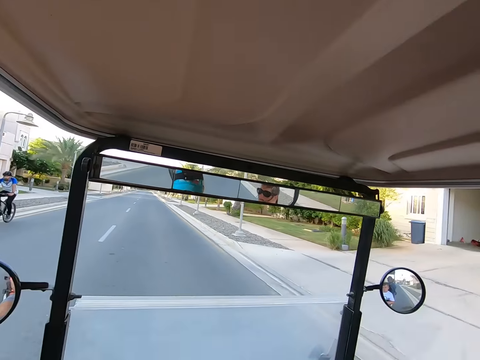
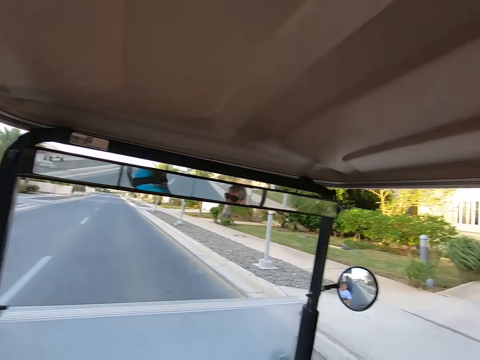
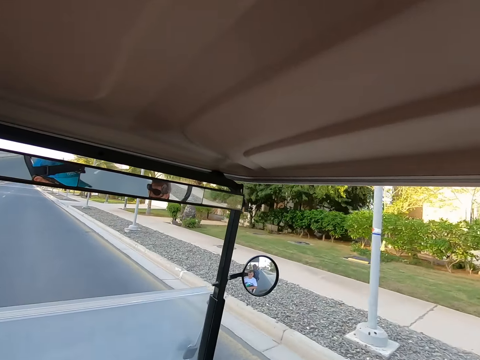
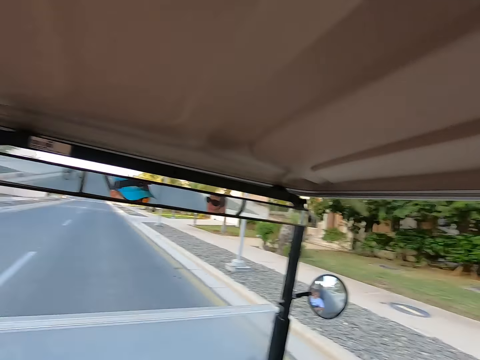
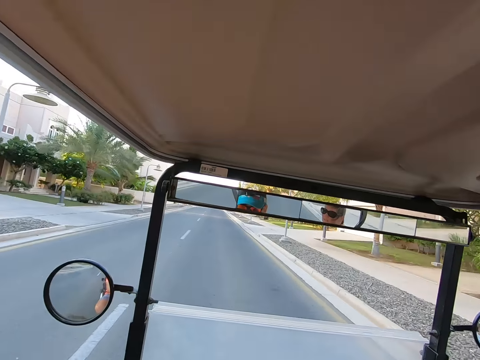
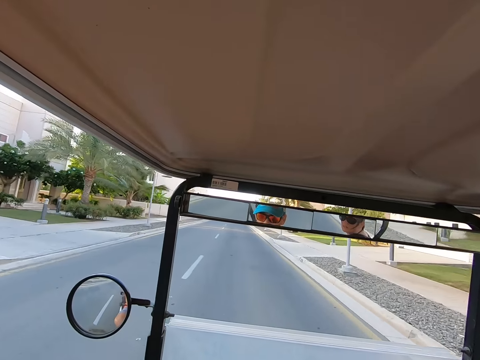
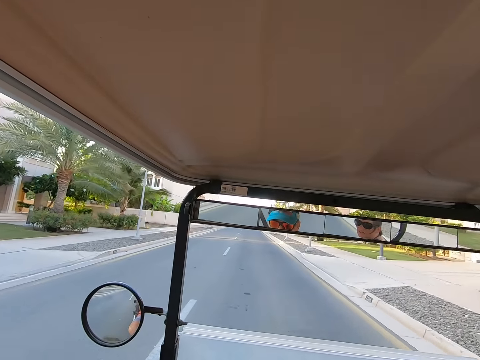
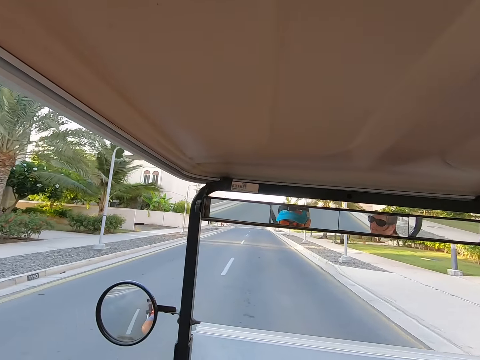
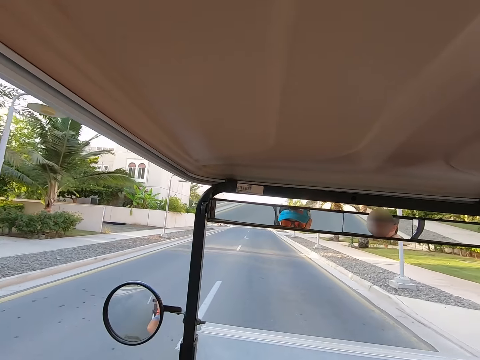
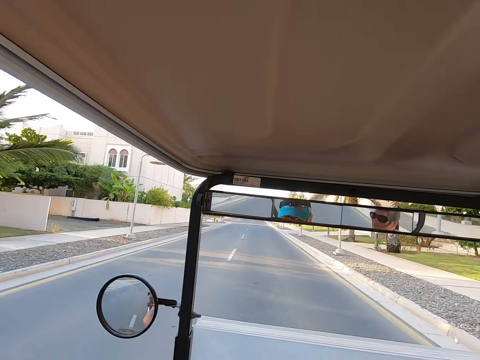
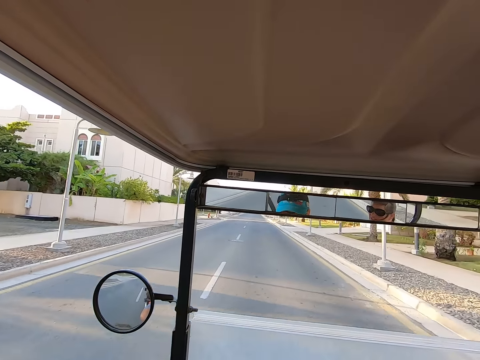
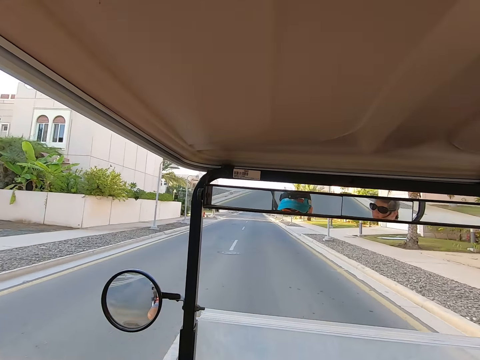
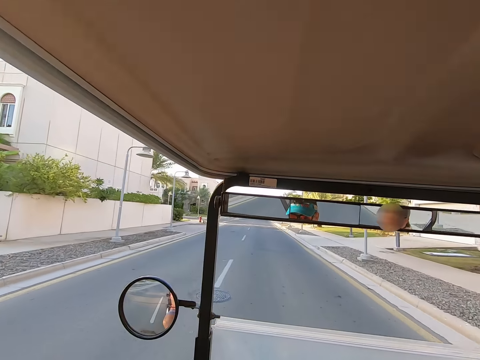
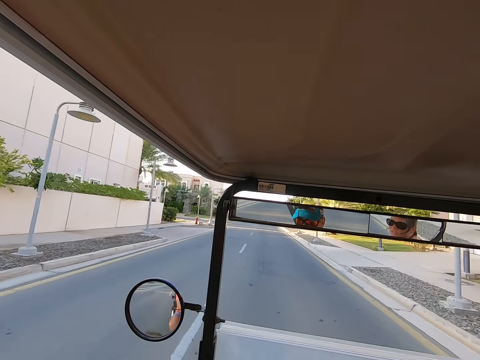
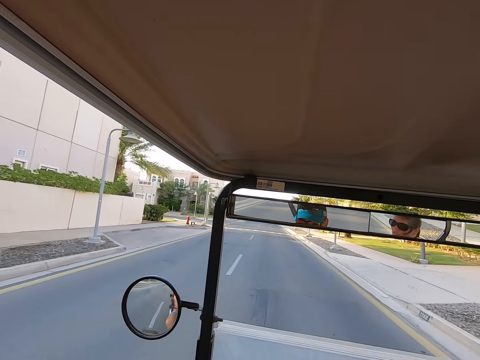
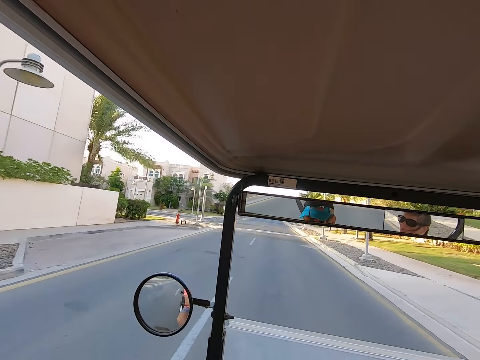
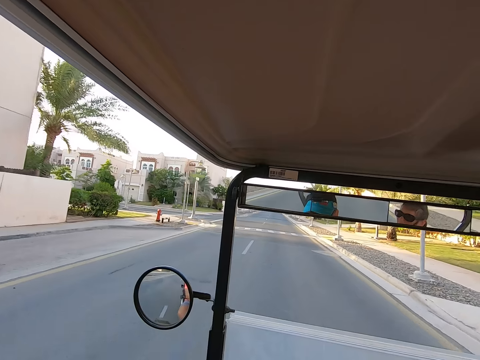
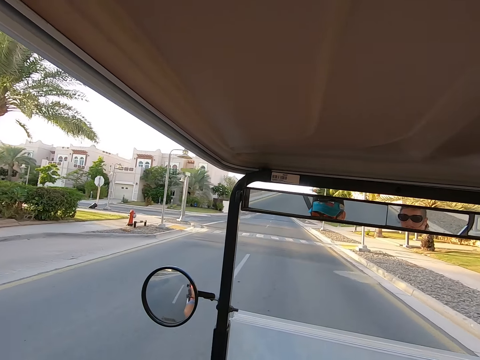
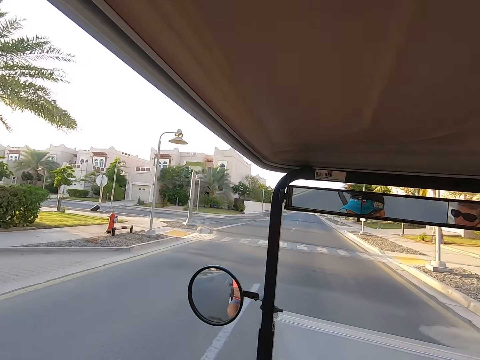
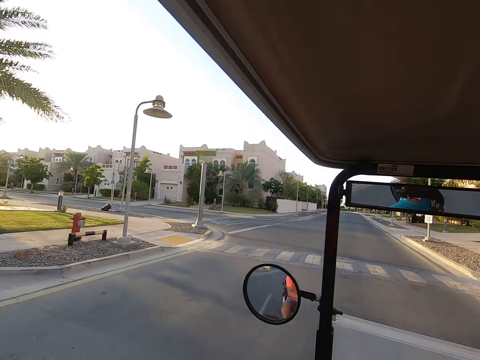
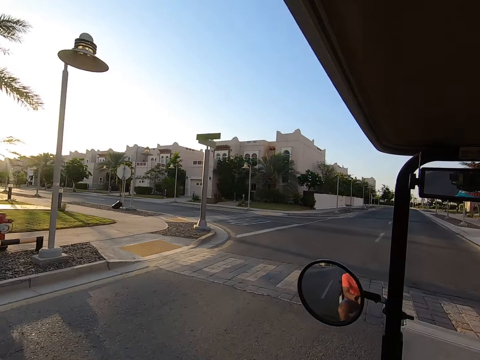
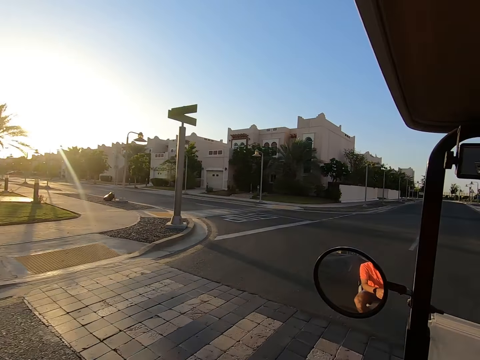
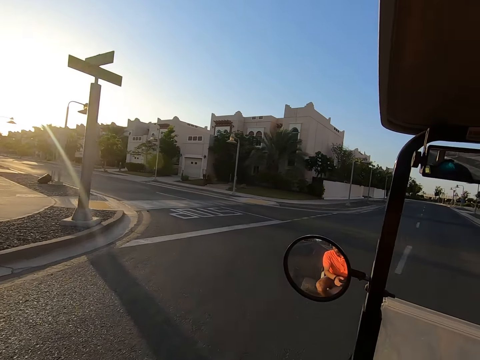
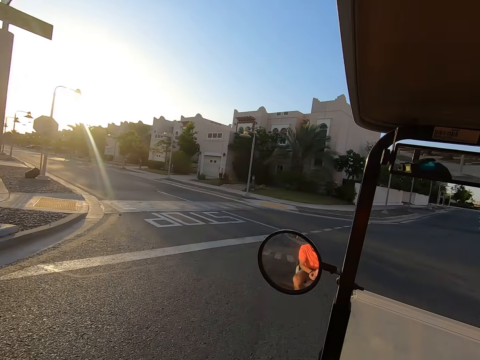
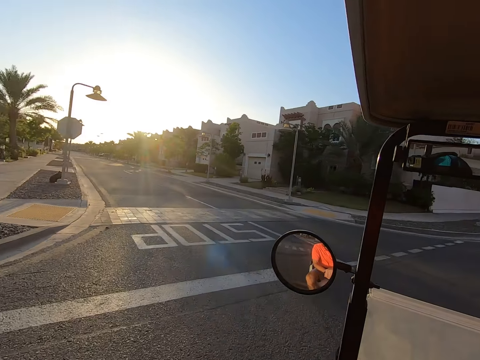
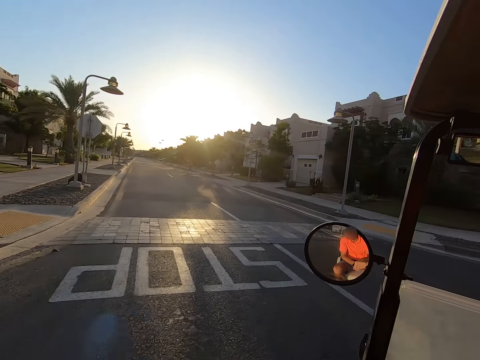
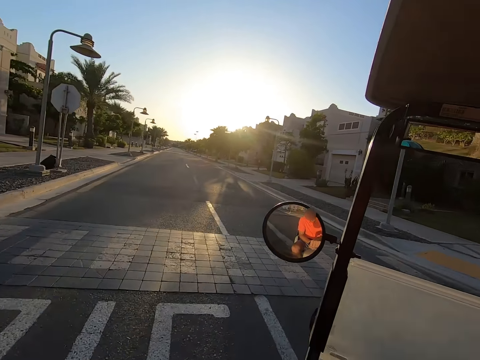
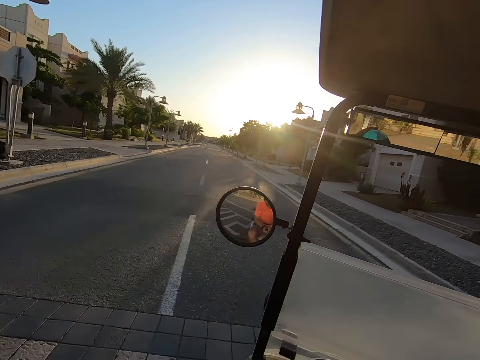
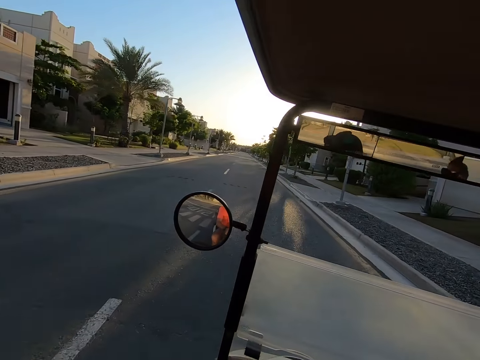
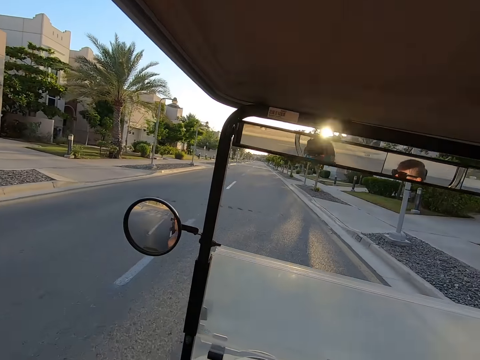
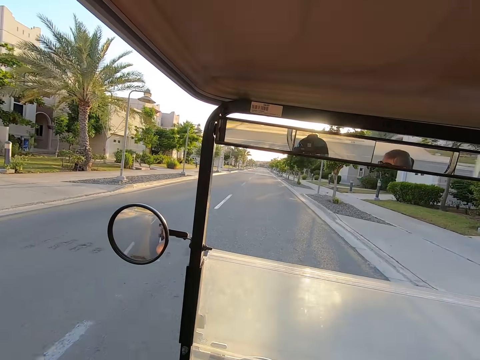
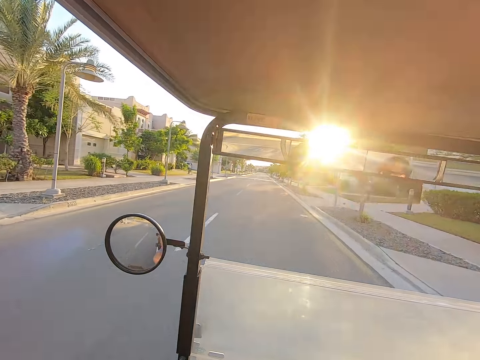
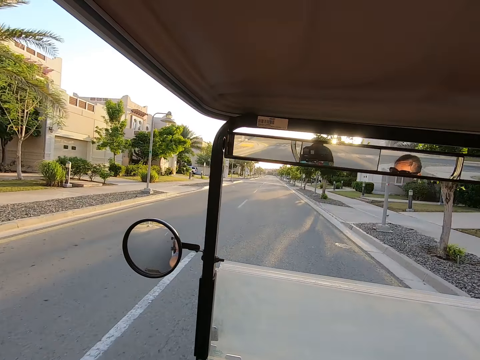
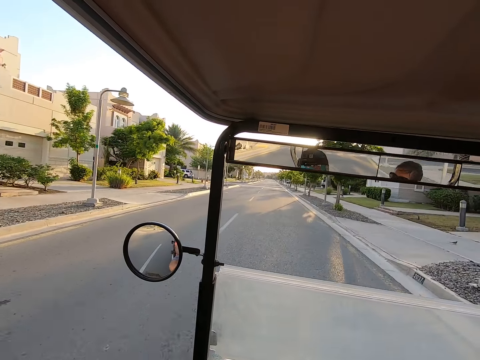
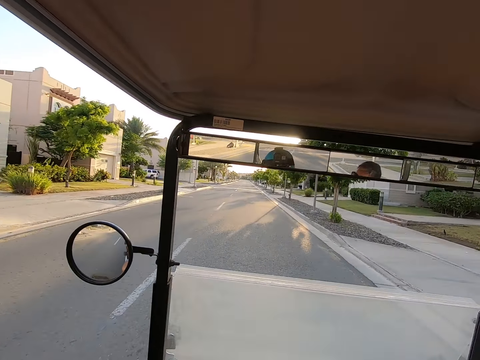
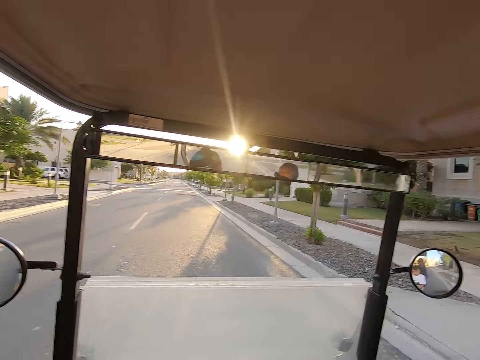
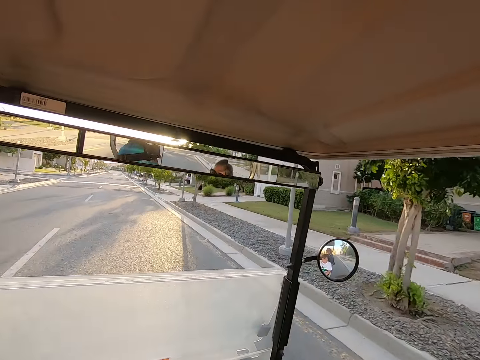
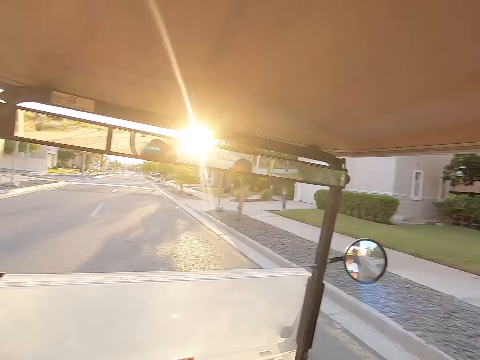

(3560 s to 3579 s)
The camera wearer drives on the road. They look around. They negotiate a corner. They drive on.

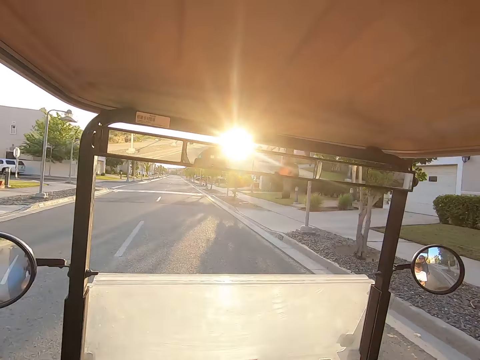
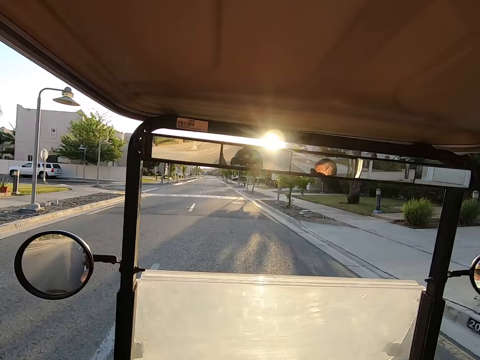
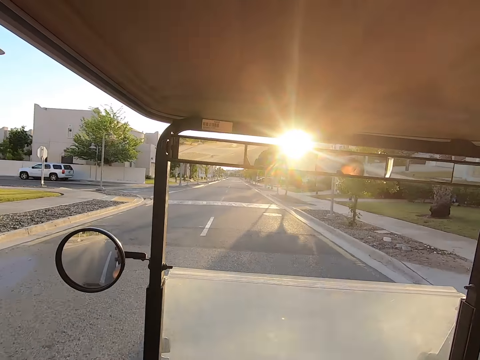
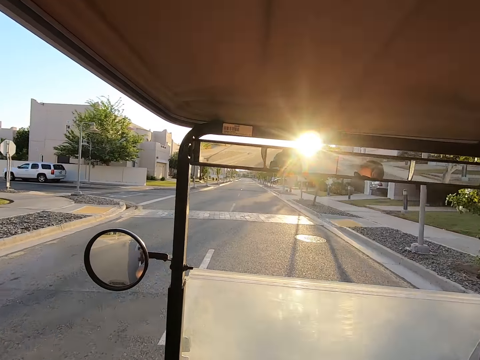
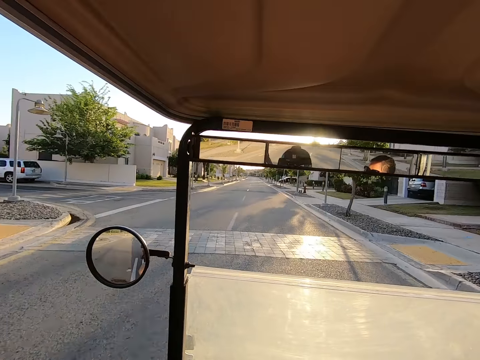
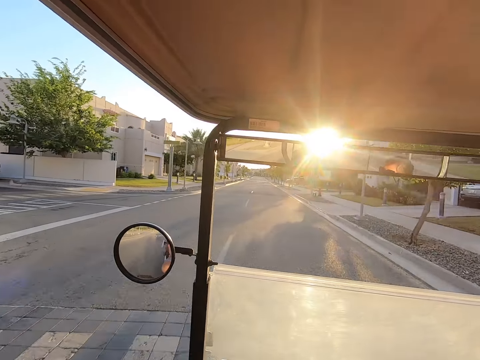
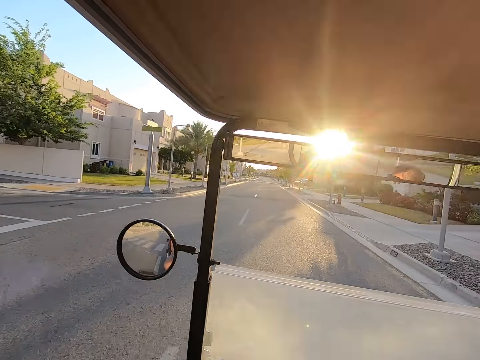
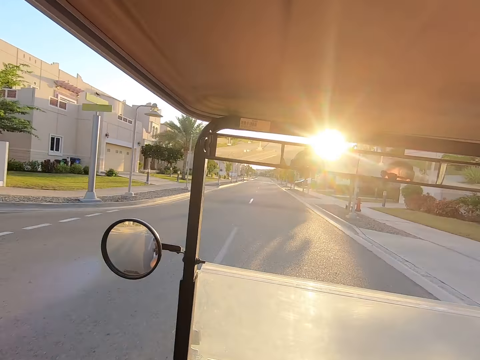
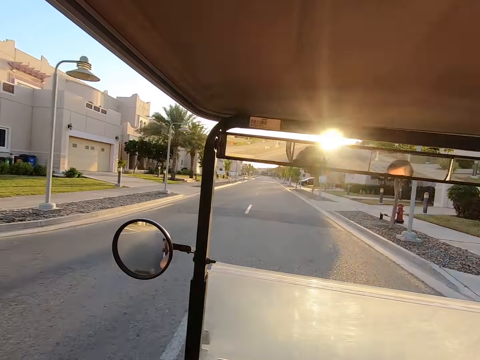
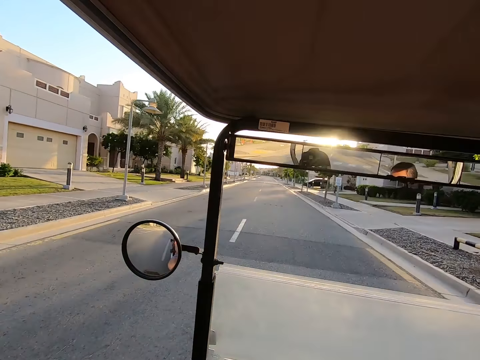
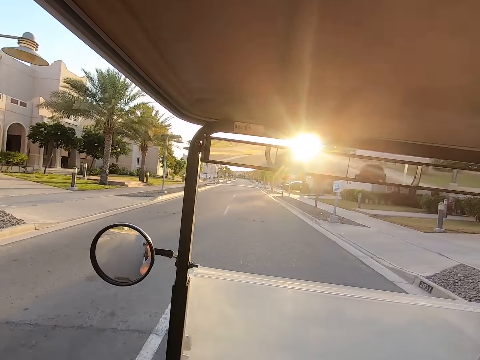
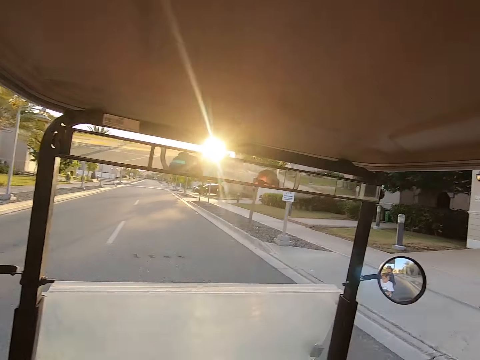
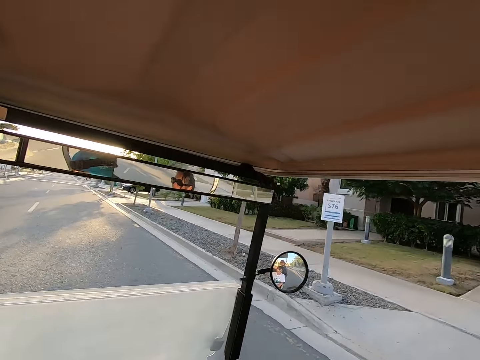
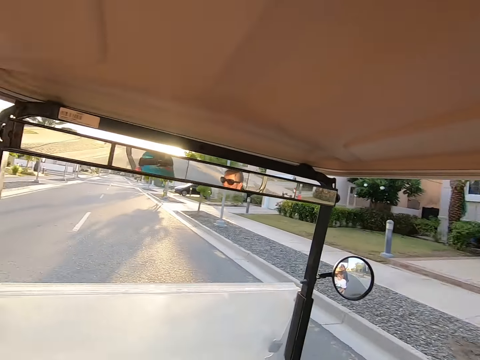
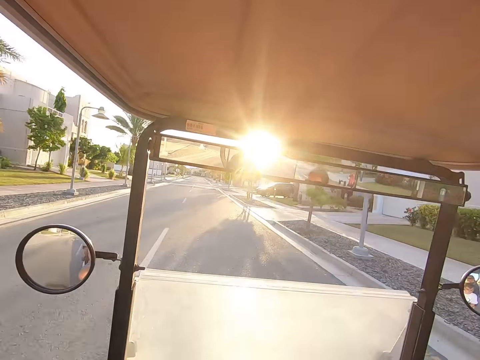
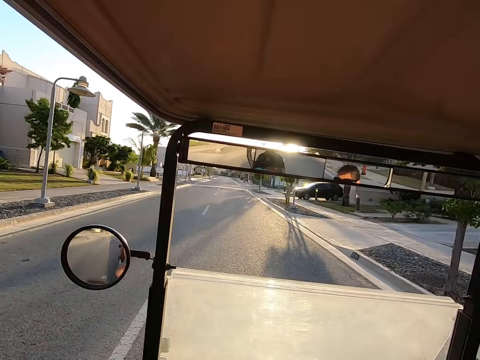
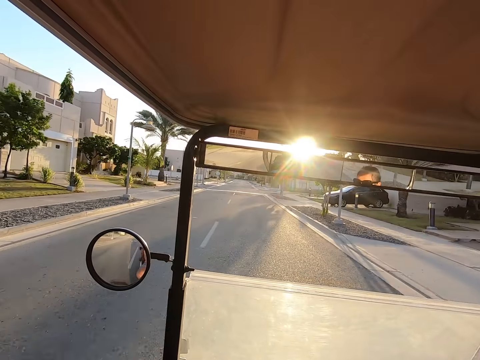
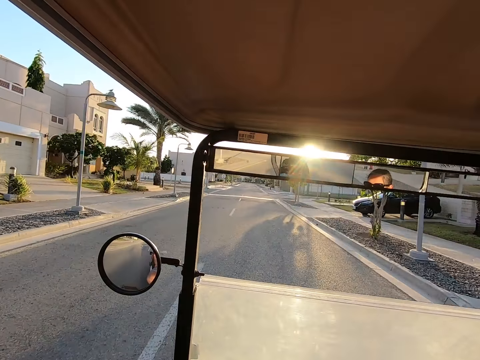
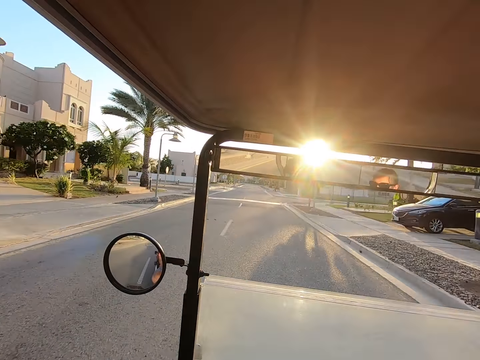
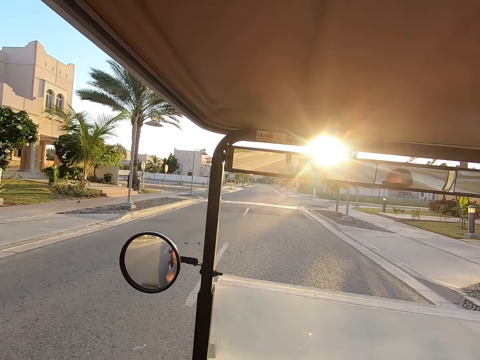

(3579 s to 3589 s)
The camera wearer stares around on the road. They drive on the road.
